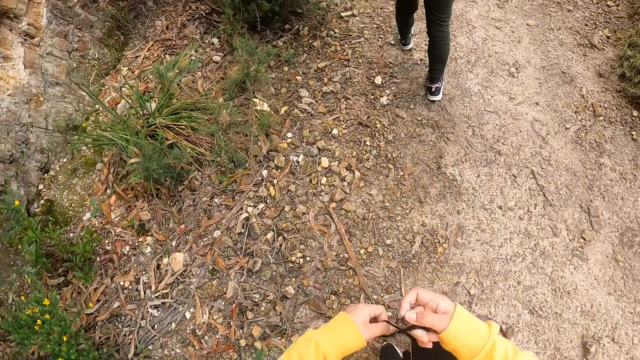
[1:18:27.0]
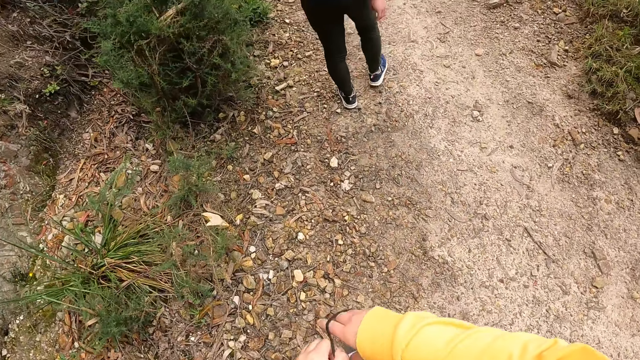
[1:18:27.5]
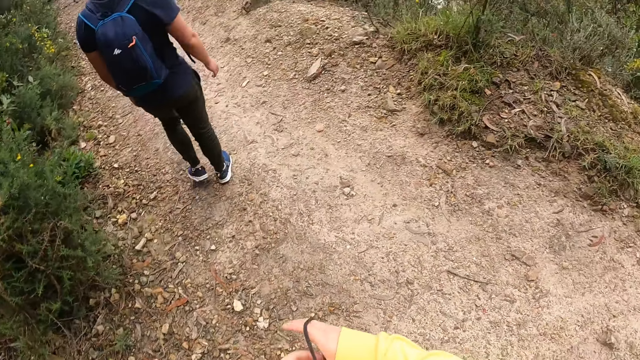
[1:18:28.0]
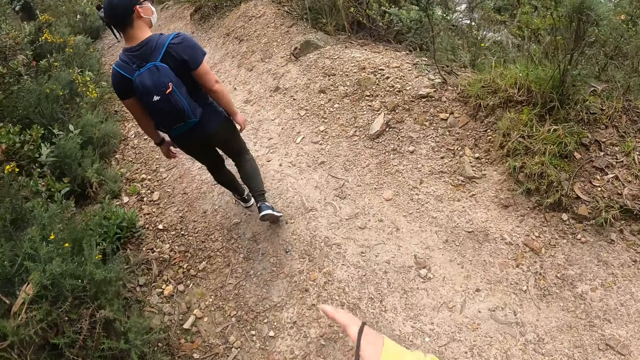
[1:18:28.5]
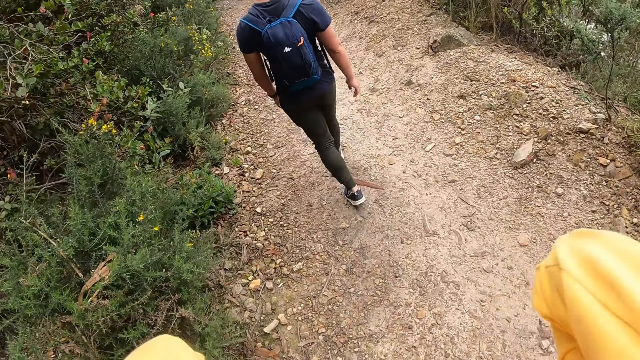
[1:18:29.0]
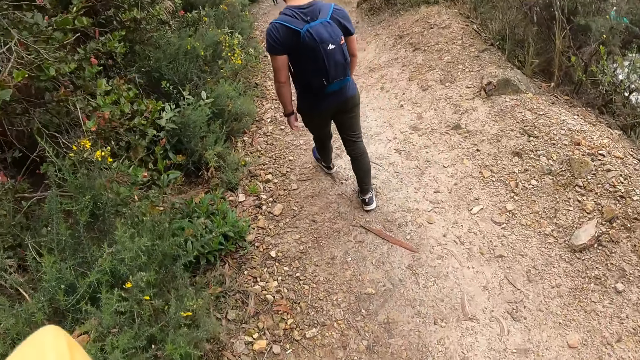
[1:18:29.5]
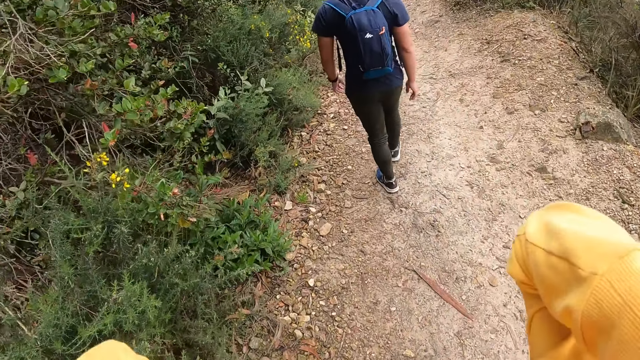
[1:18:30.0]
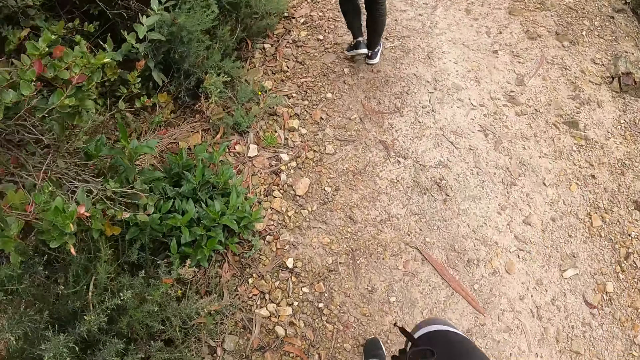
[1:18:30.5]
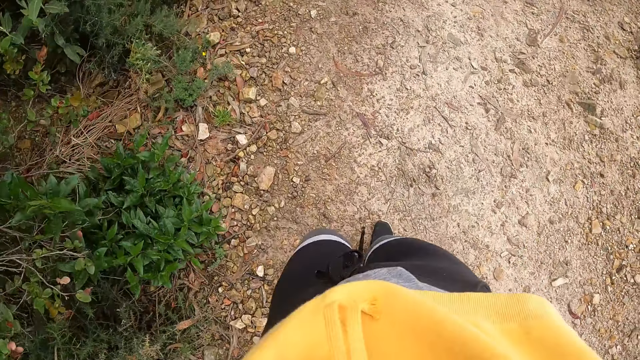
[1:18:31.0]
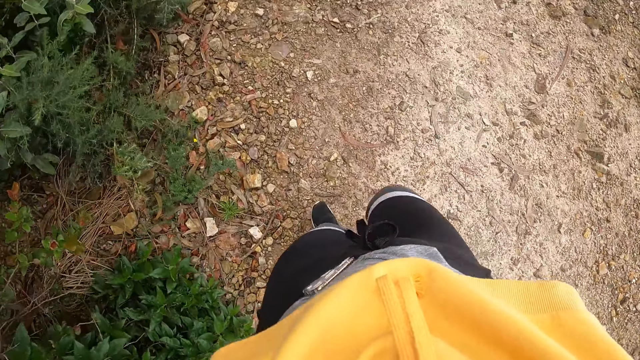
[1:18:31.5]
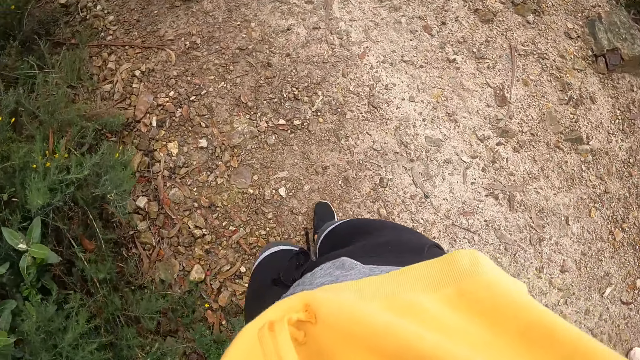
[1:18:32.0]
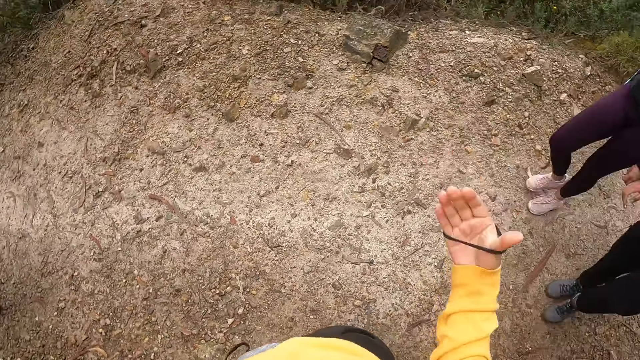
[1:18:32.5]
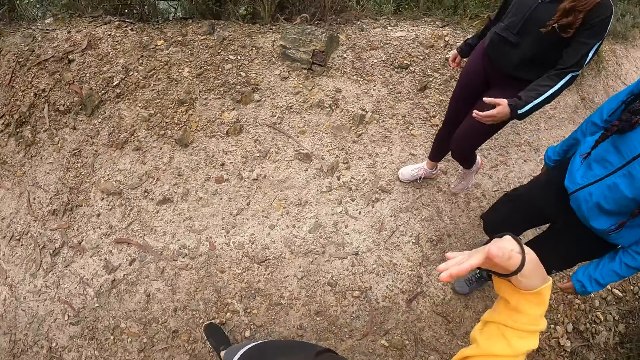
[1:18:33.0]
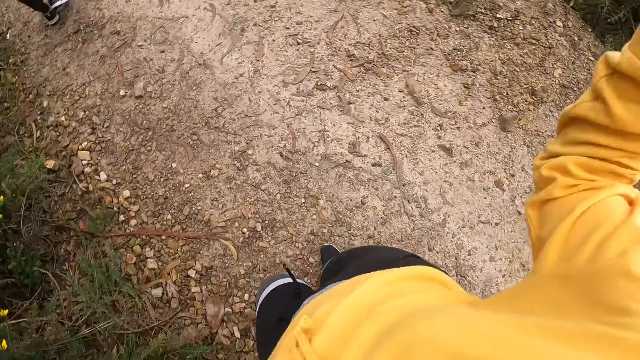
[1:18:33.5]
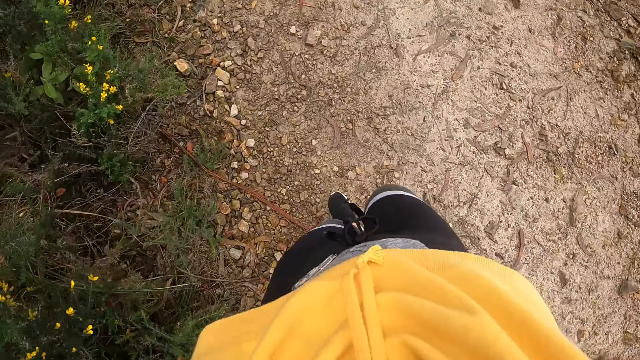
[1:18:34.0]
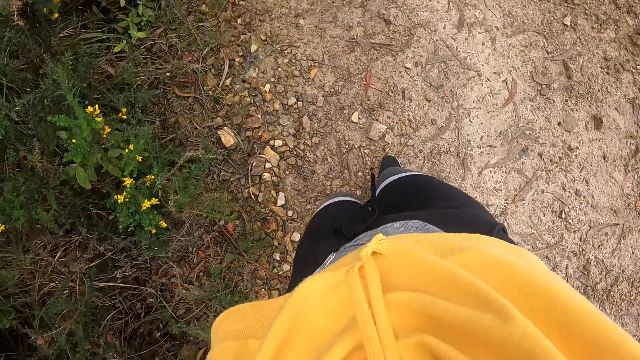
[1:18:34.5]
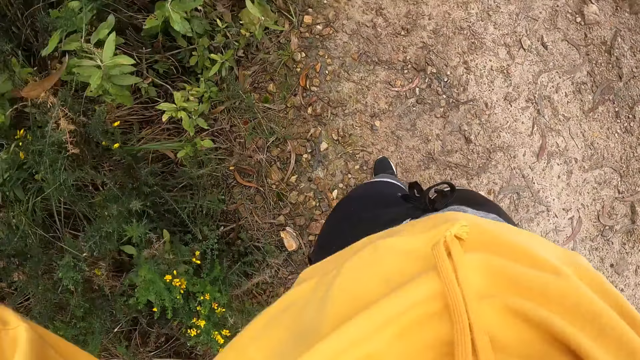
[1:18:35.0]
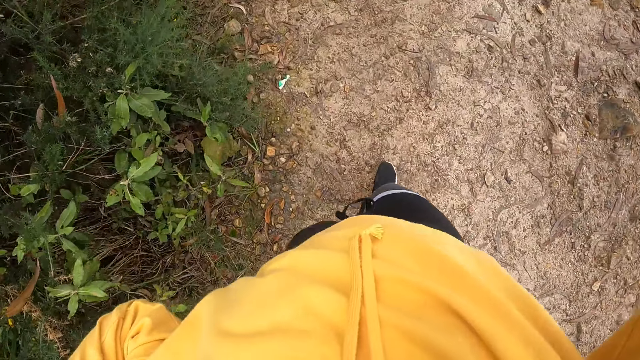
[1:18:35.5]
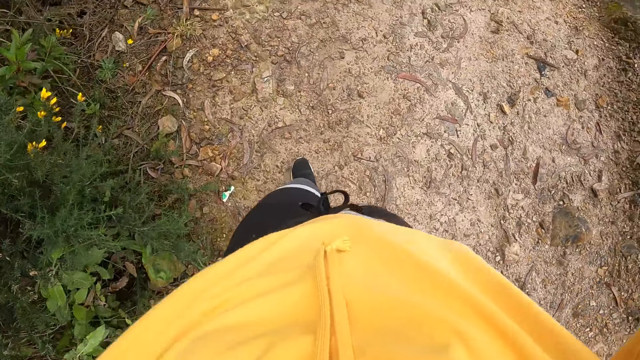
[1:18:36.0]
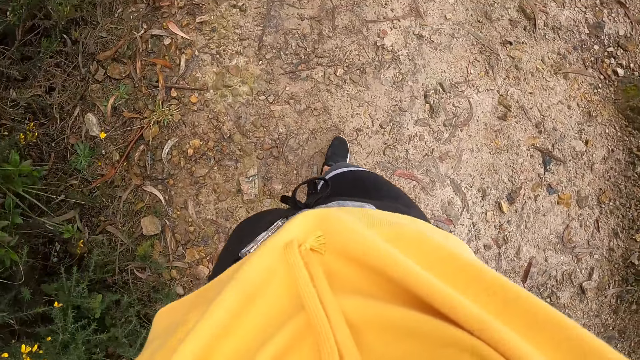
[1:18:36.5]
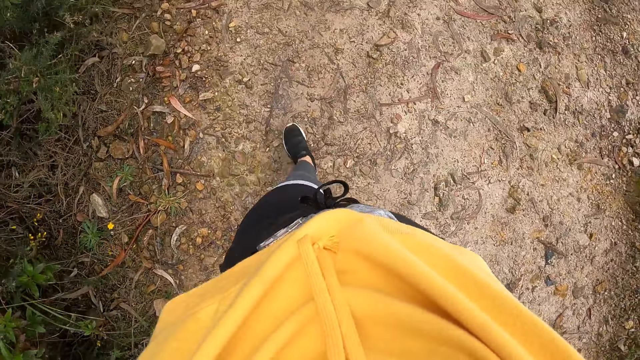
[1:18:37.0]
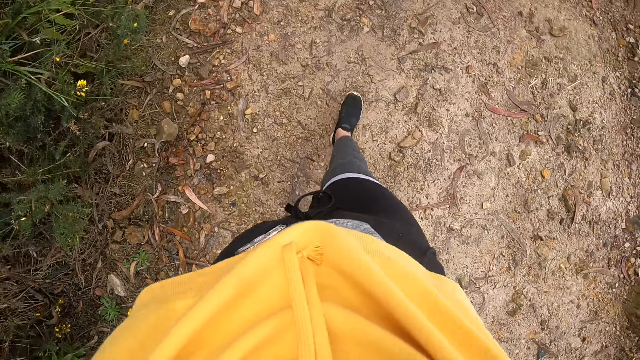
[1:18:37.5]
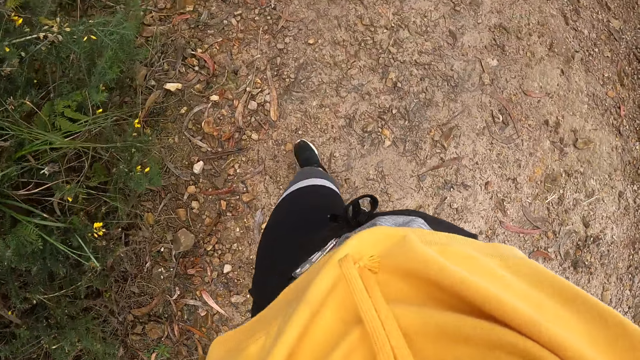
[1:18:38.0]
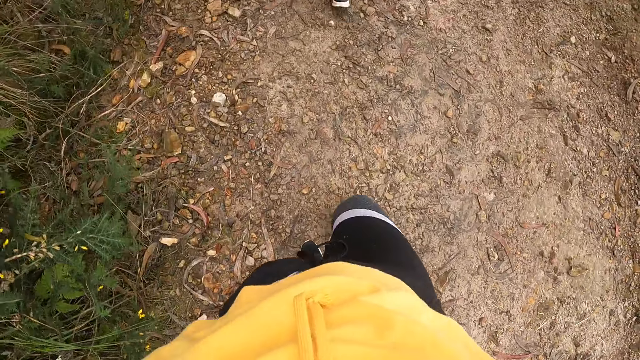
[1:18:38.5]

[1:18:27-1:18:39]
The camera wearer picks up the hair strap. She holds the hair packer with her right hand. She aligns the hair with the hands. She ties the hair with the hair strap.

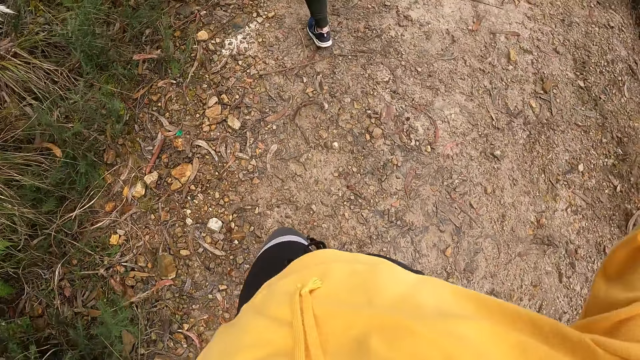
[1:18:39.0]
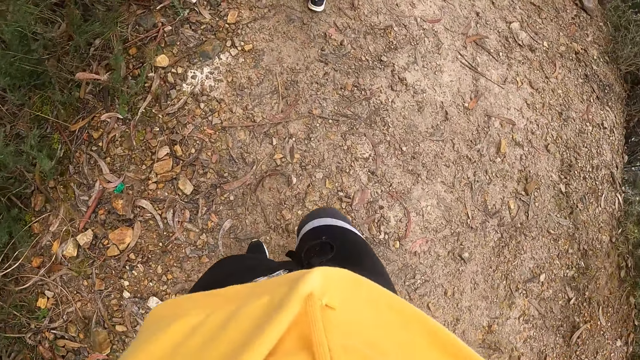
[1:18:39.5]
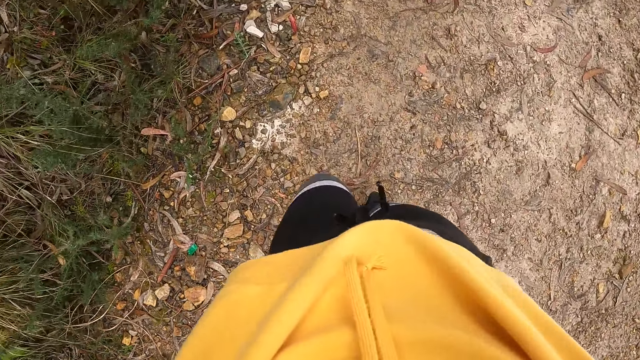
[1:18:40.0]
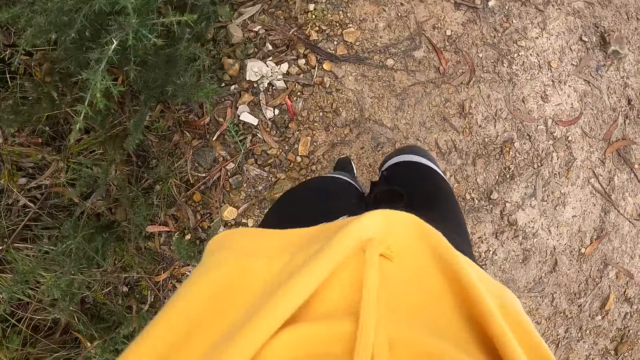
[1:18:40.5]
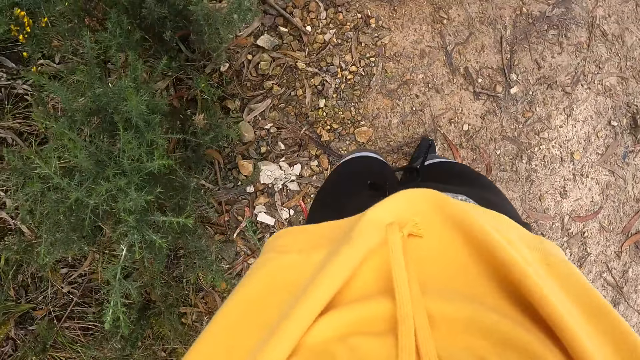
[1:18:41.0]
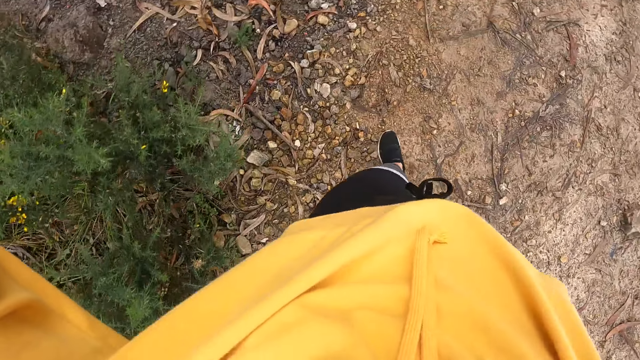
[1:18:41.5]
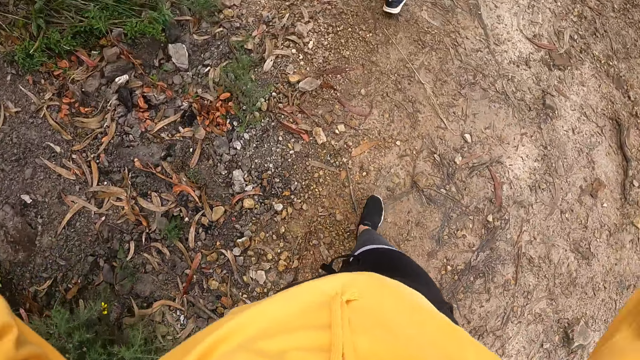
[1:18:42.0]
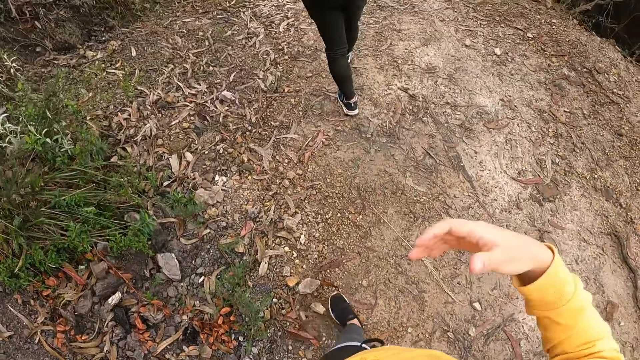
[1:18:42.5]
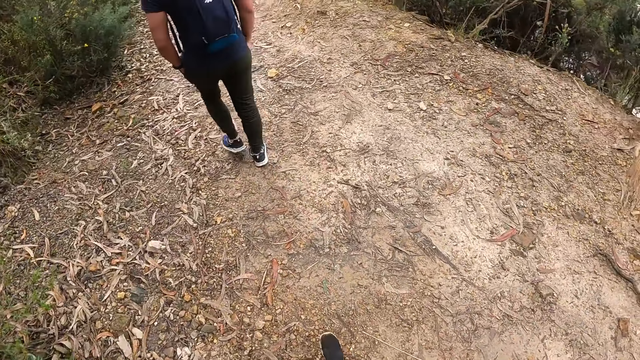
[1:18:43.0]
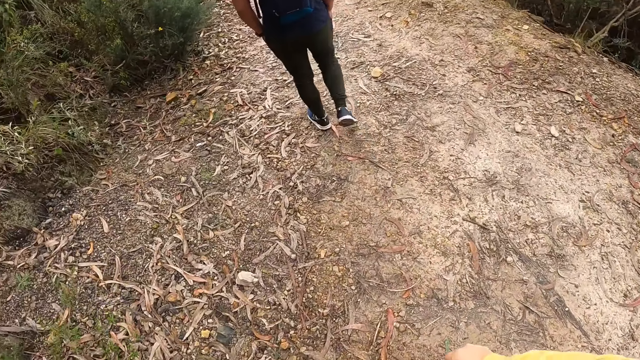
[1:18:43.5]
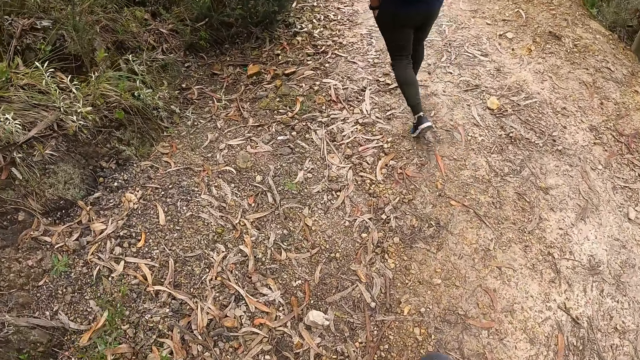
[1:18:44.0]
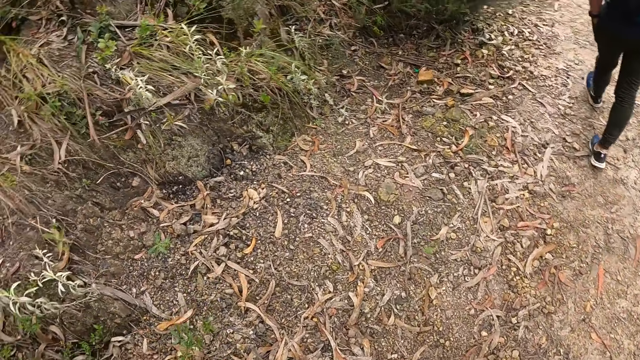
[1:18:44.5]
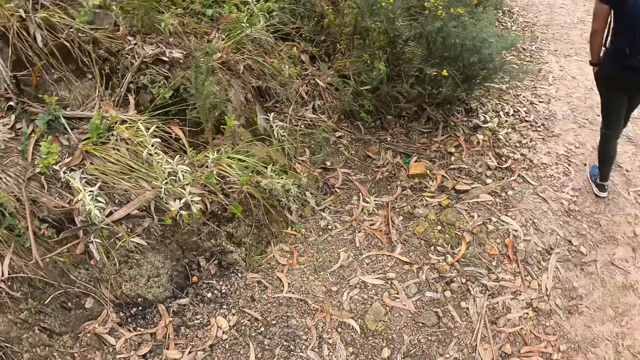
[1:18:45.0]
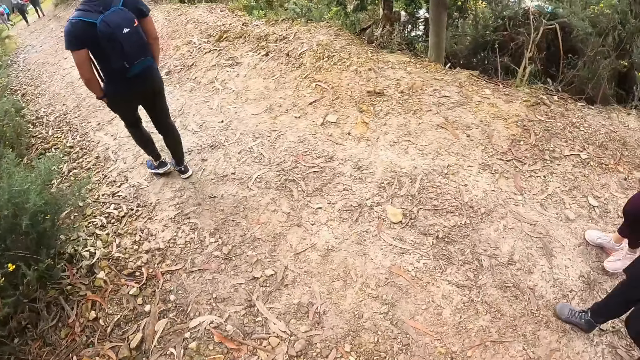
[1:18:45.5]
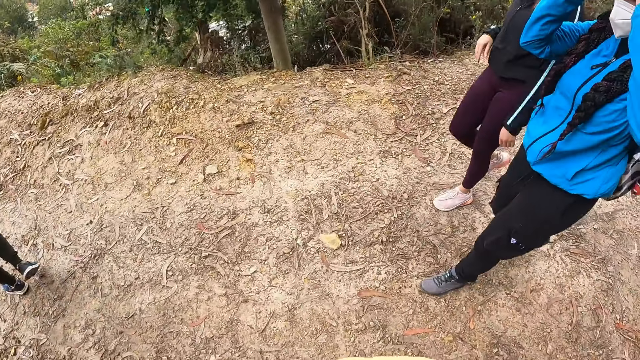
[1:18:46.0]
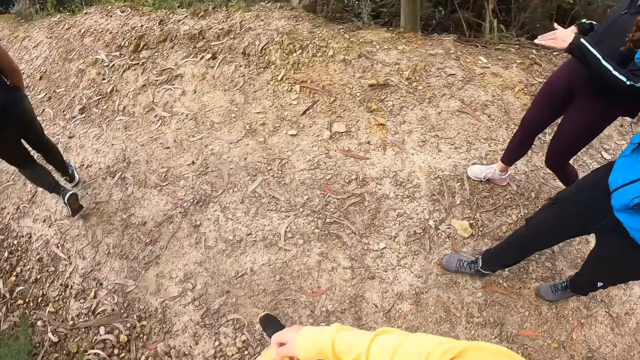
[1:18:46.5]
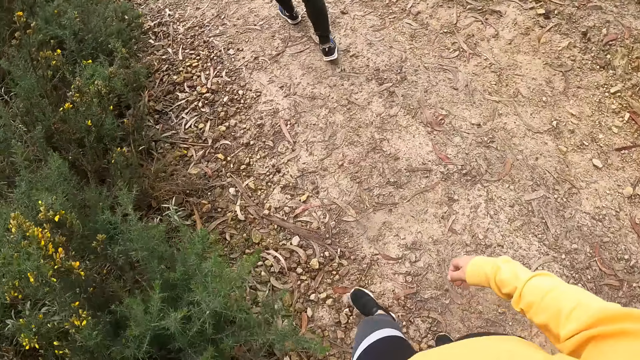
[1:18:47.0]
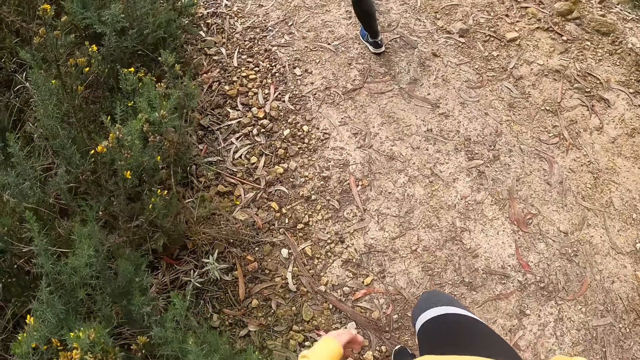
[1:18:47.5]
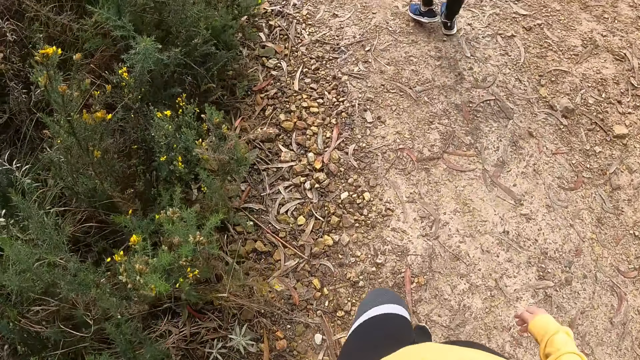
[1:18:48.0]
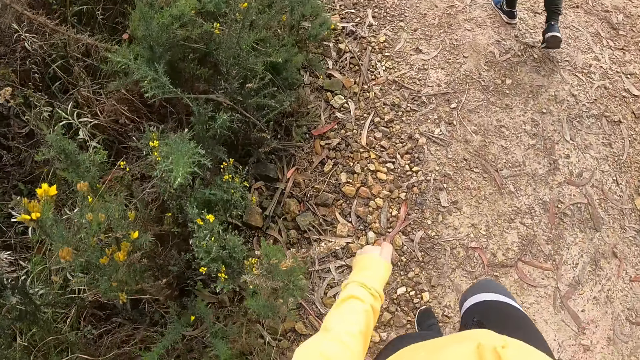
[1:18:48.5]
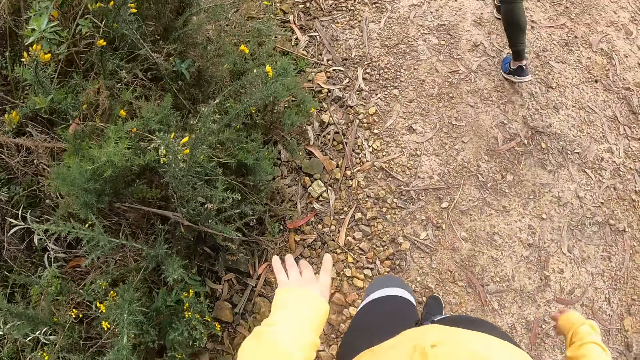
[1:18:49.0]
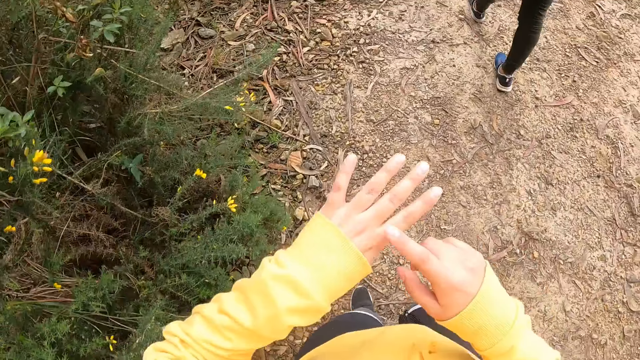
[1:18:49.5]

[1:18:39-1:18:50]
The camera wearer looks around the field.
